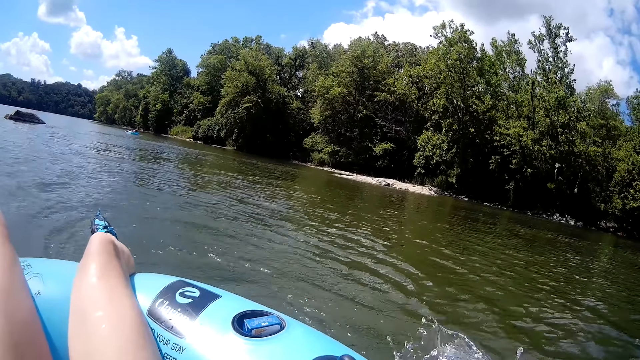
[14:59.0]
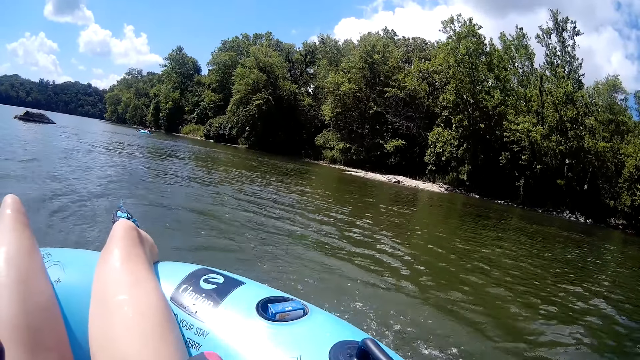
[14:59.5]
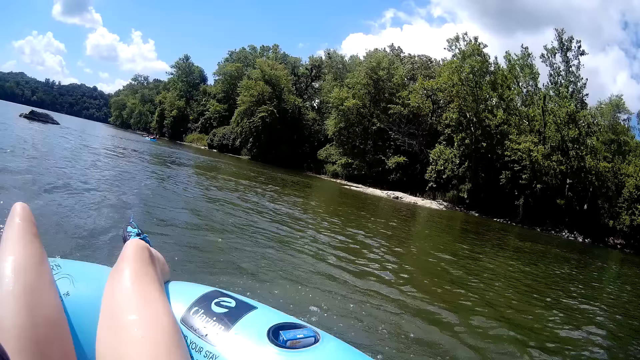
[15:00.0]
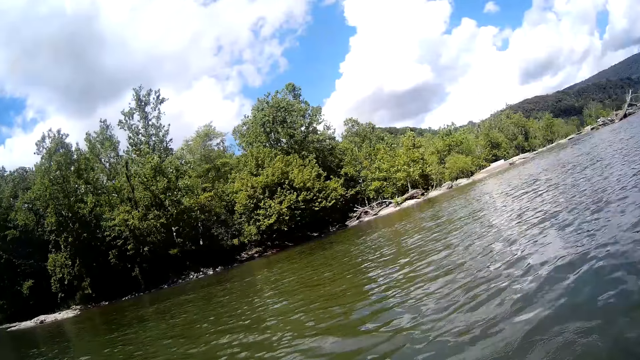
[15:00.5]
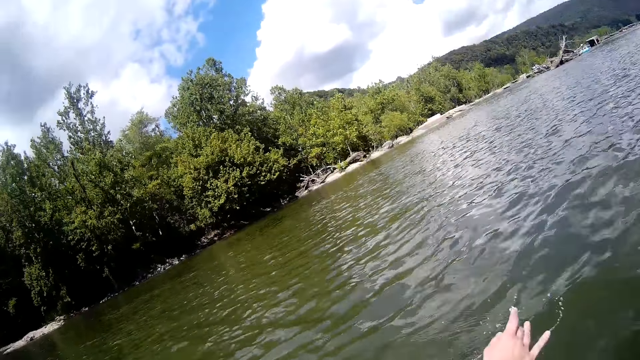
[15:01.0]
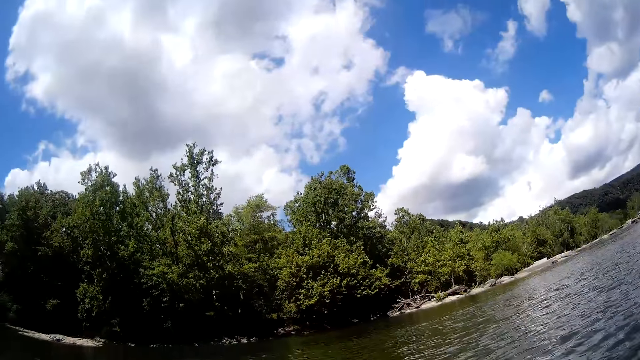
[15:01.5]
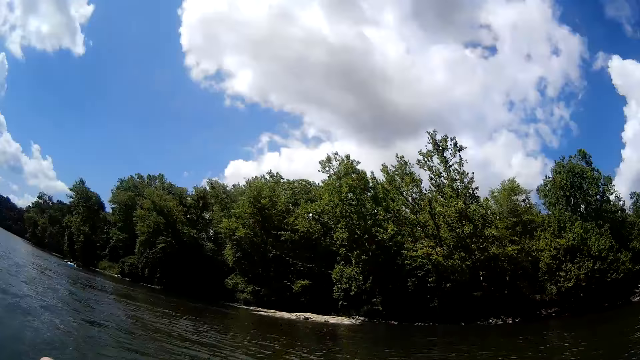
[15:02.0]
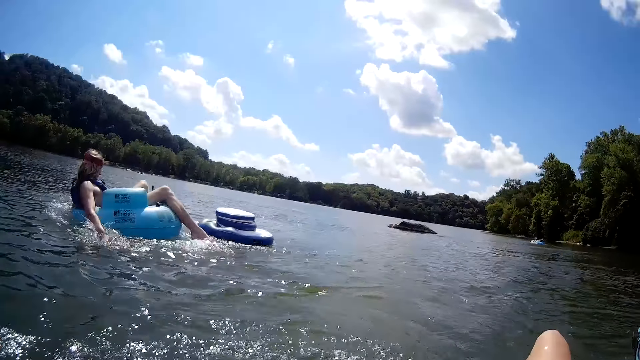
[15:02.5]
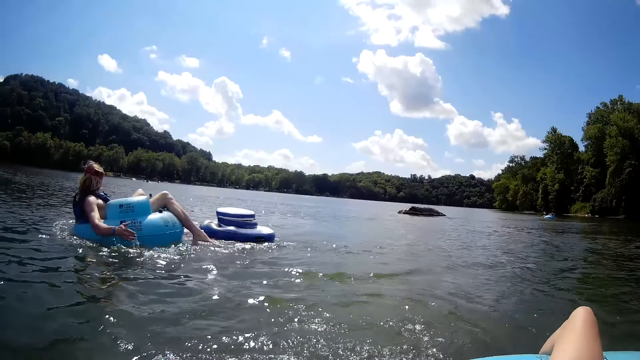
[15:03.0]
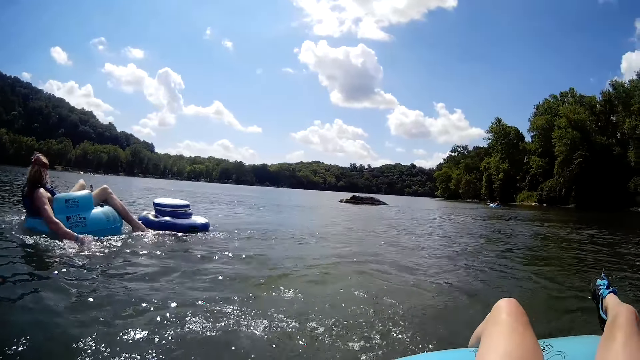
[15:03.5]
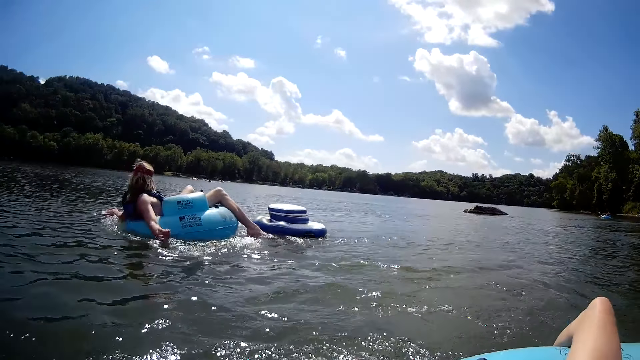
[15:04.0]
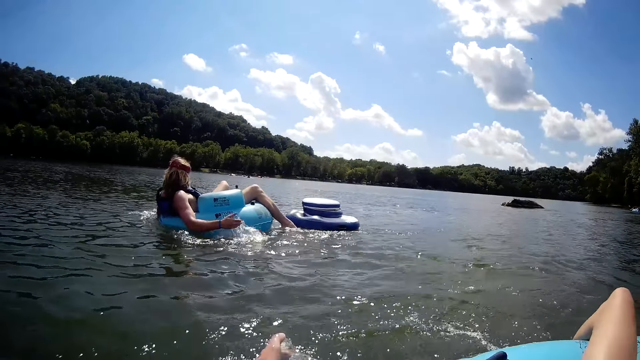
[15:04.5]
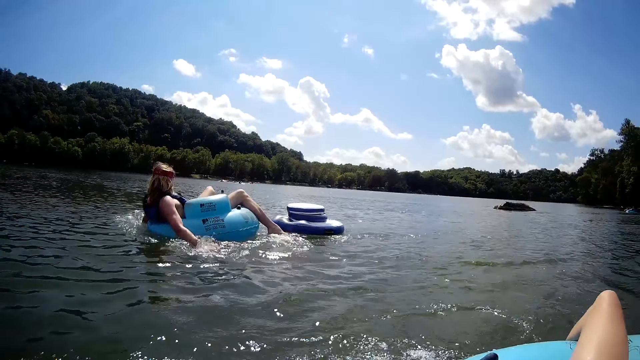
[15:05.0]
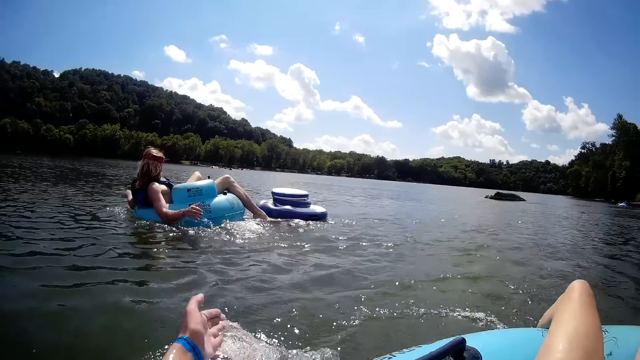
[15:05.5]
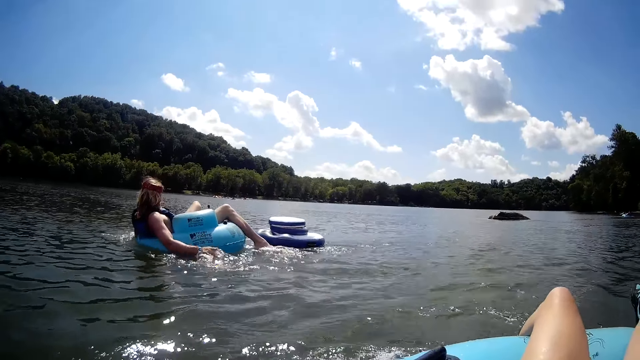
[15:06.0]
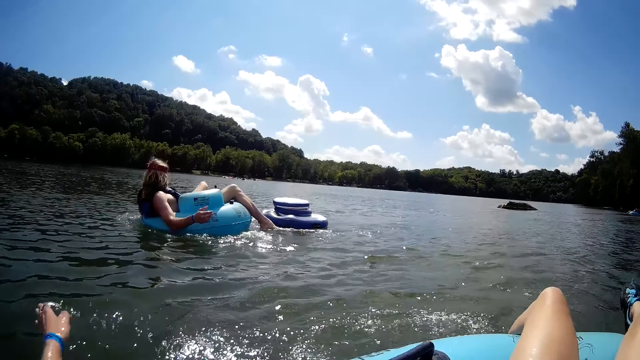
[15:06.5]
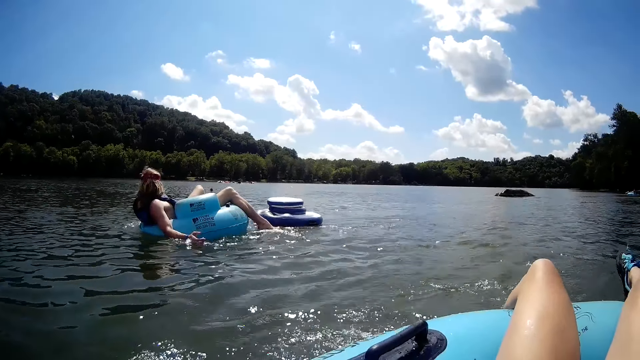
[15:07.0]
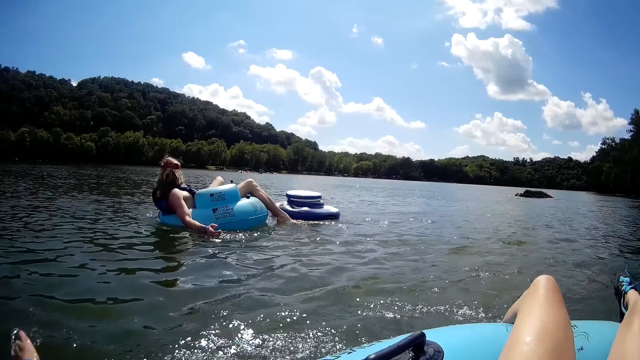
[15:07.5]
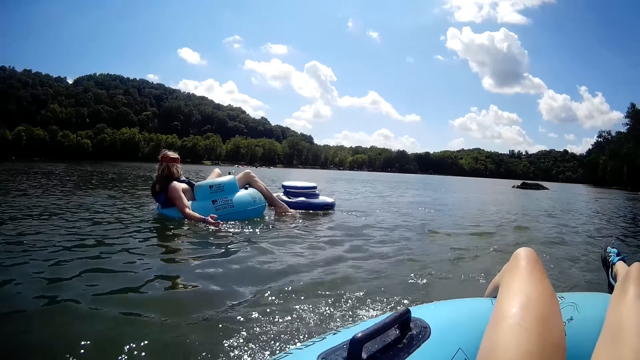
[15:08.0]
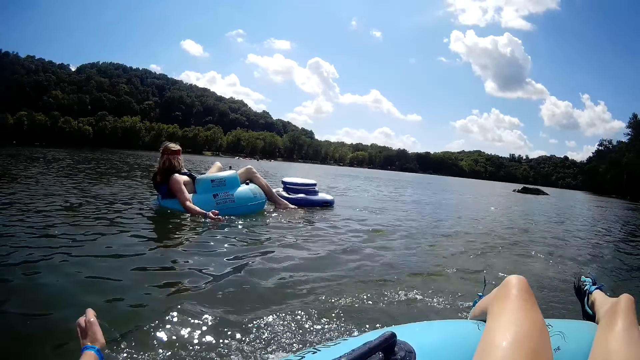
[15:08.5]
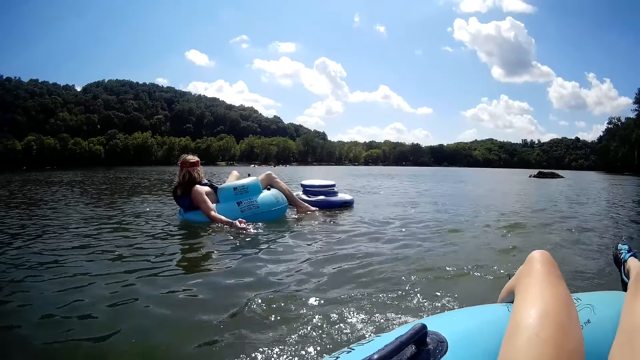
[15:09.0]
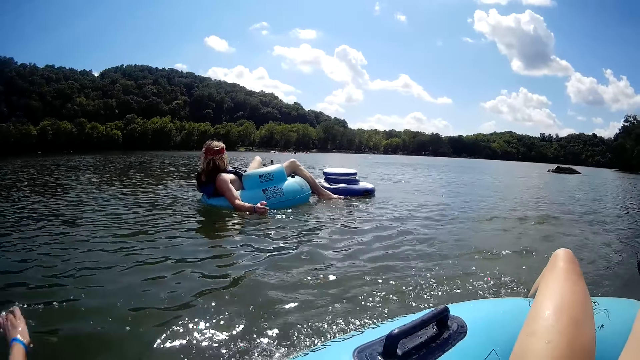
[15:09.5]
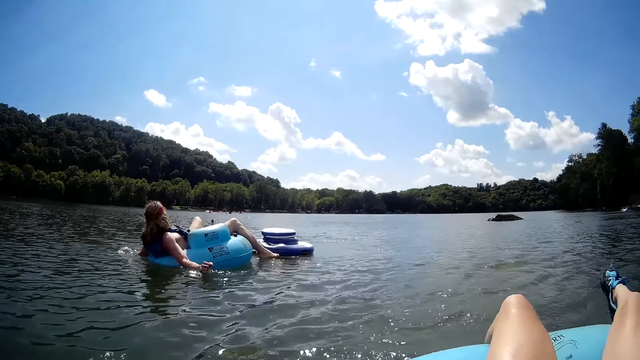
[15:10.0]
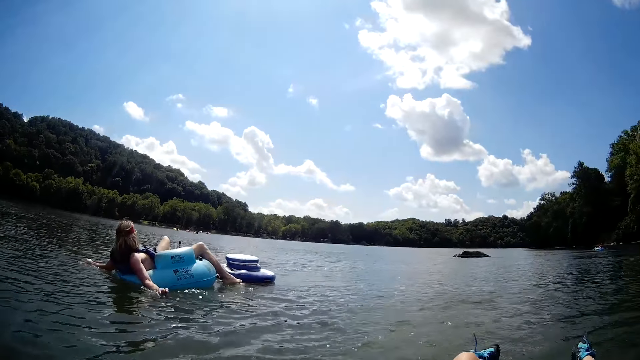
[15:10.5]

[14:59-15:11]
The camera wearer moves hands. She propels herself on the lifebuoy on the lake with her hands.

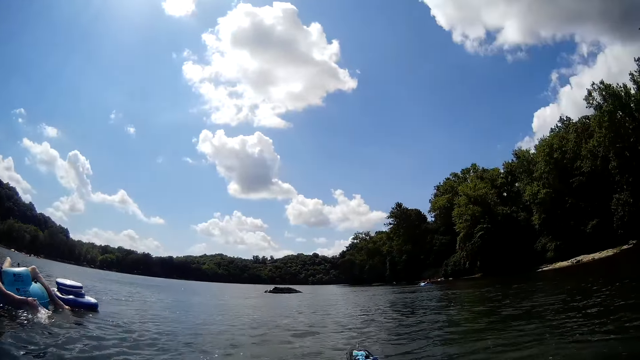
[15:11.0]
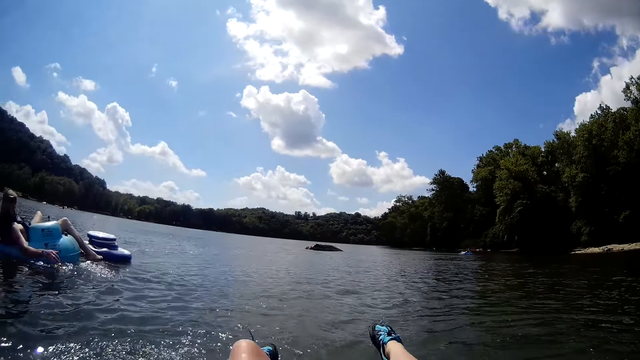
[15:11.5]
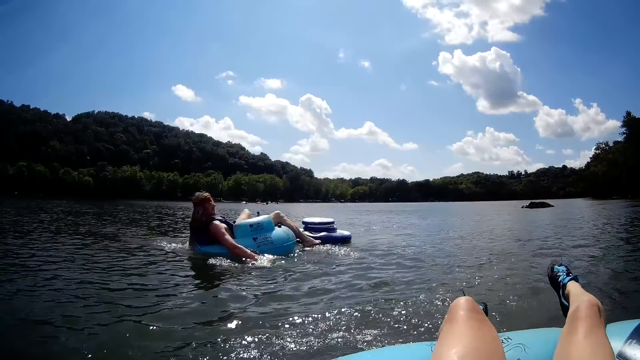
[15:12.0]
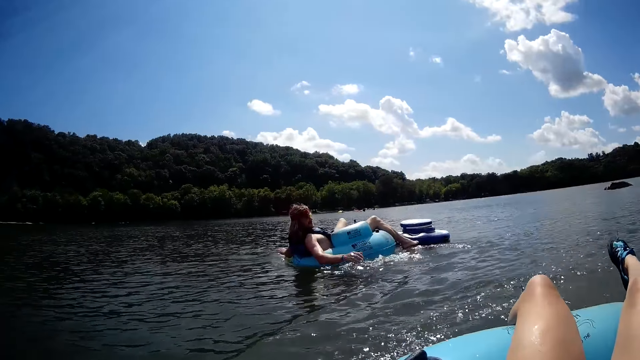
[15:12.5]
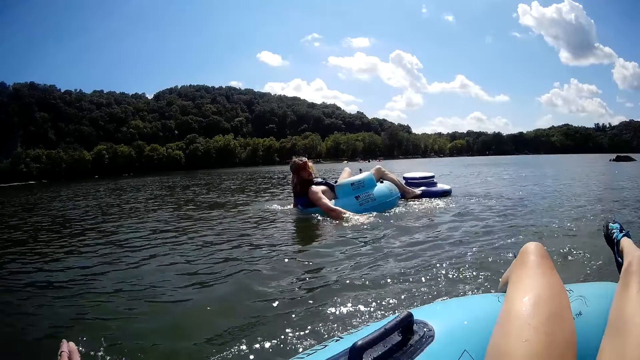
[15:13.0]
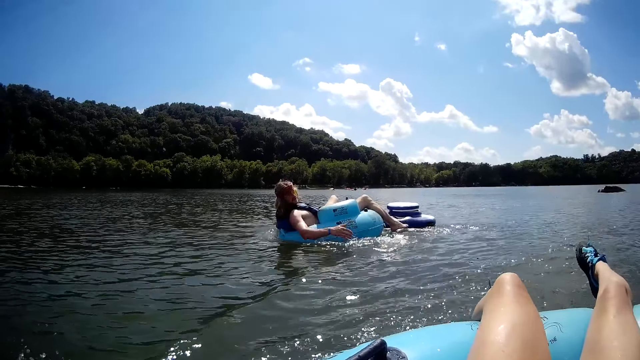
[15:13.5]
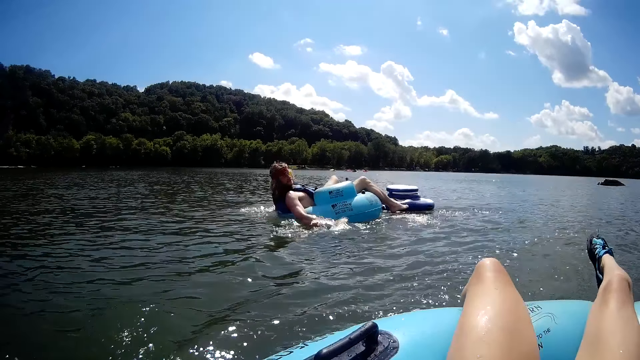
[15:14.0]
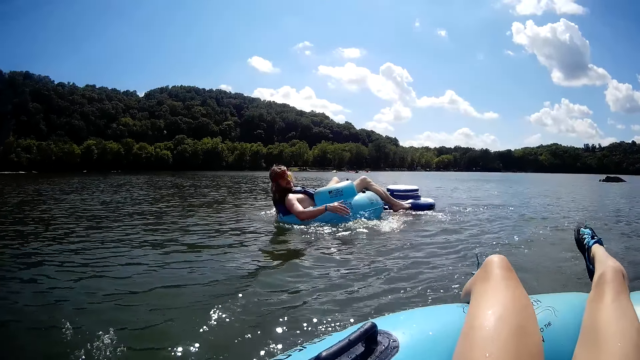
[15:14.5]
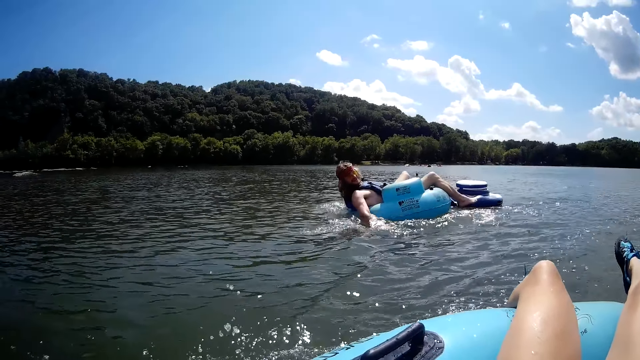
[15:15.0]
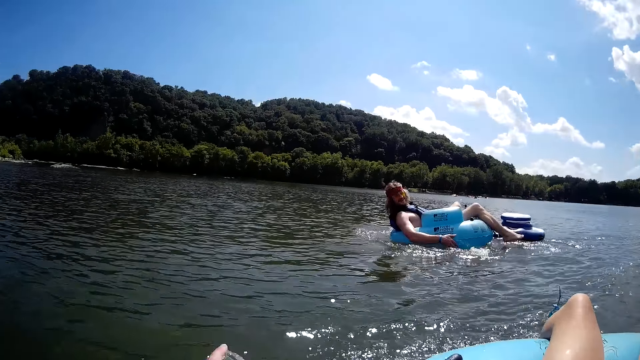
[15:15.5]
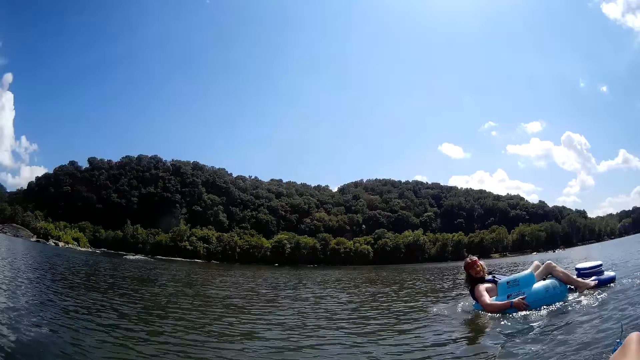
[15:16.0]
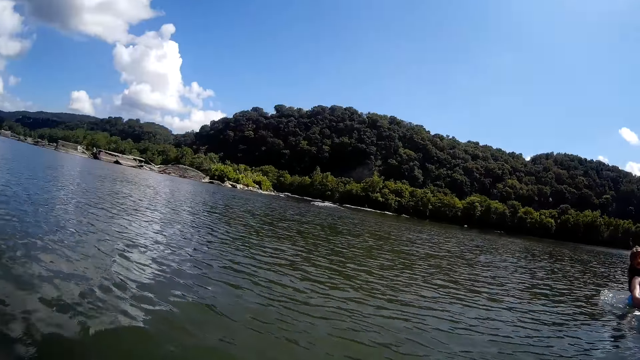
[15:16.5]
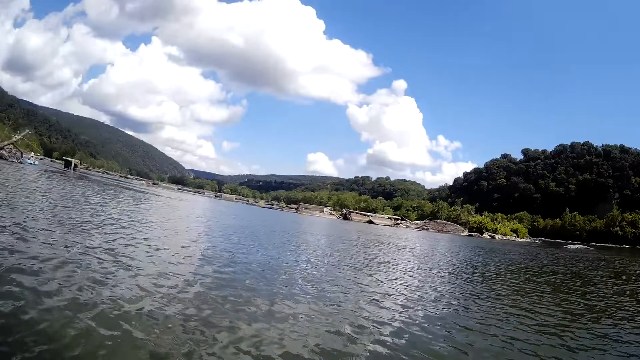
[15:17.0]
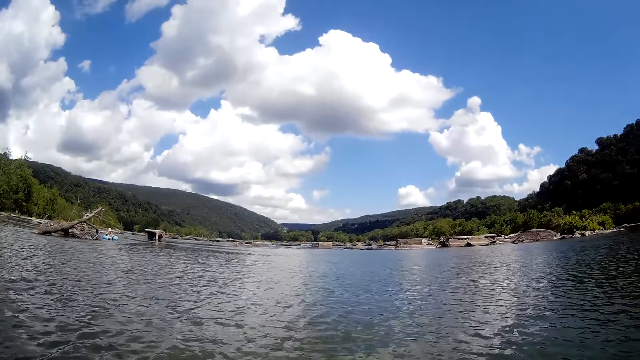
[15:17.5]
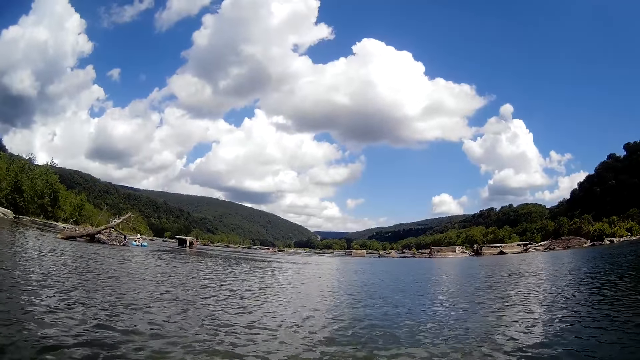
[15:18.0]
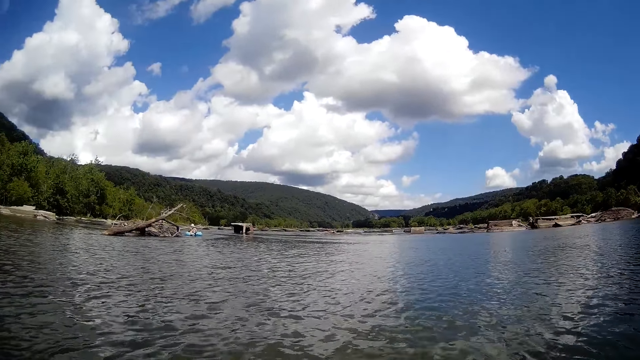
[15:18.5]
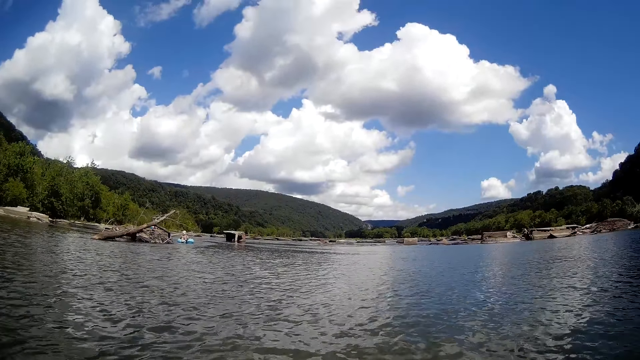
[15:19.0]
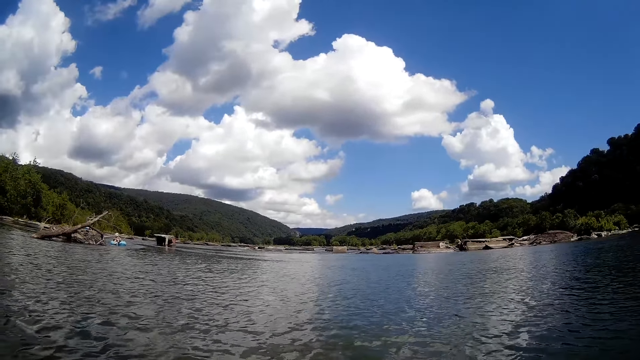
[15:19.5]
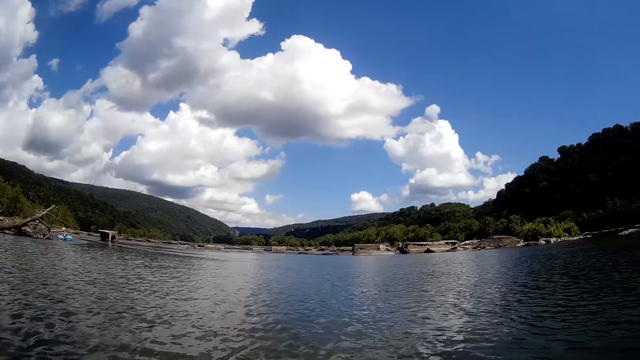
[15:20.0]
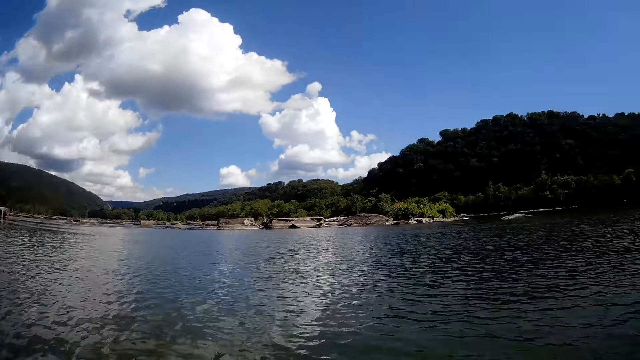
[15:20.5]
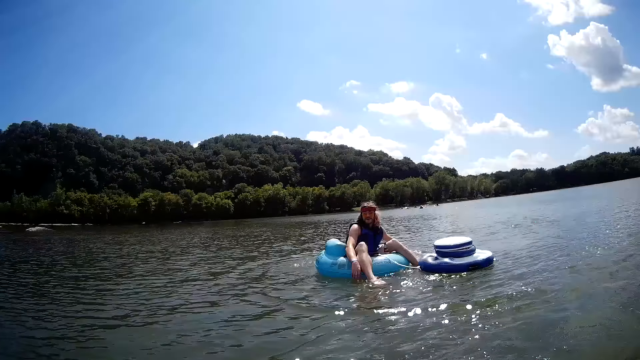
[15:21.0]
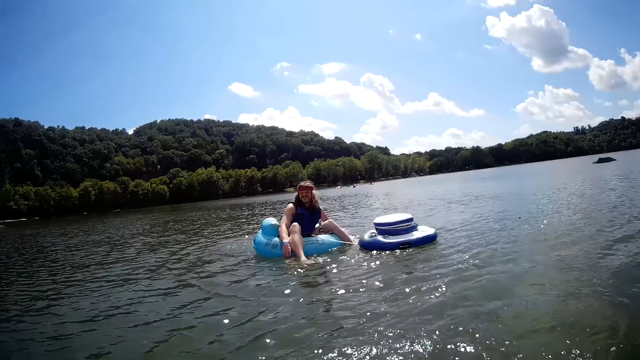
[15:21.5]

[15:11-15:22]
The man interacts with the camera wearer. The camera wearer looks around the lake.
